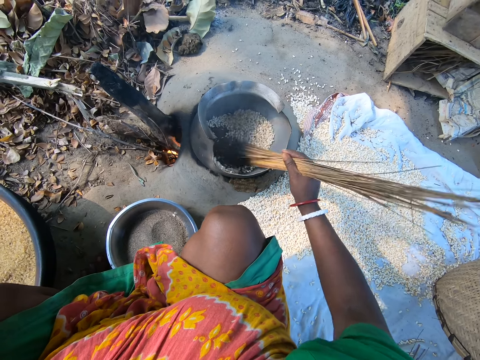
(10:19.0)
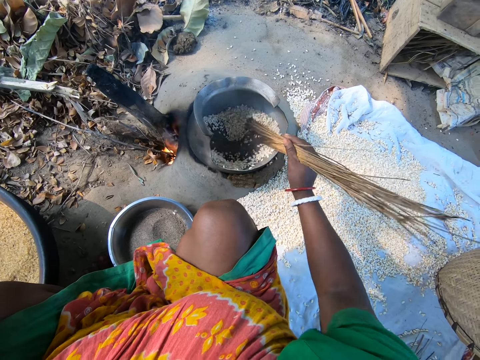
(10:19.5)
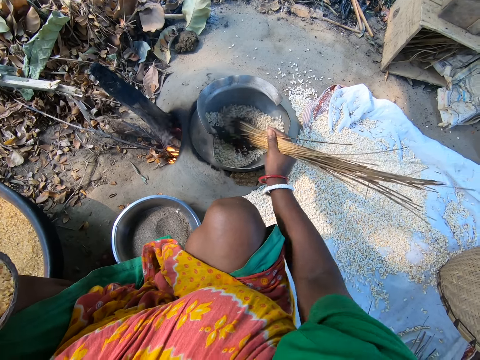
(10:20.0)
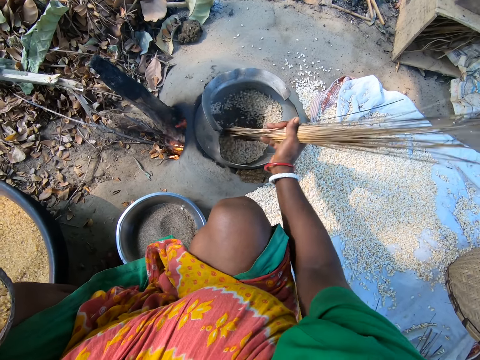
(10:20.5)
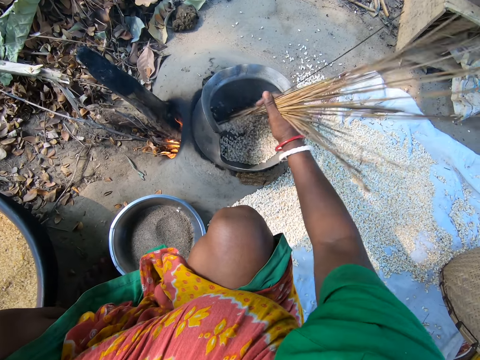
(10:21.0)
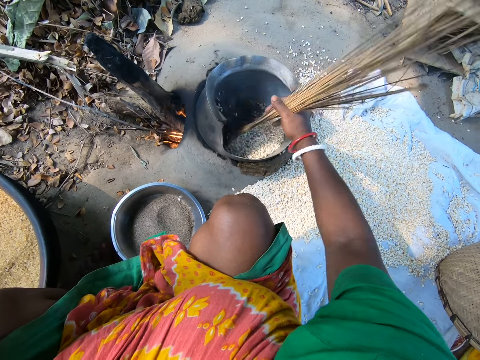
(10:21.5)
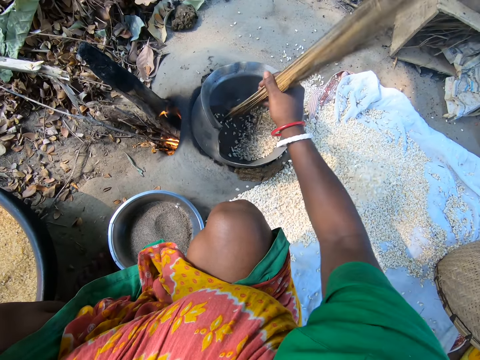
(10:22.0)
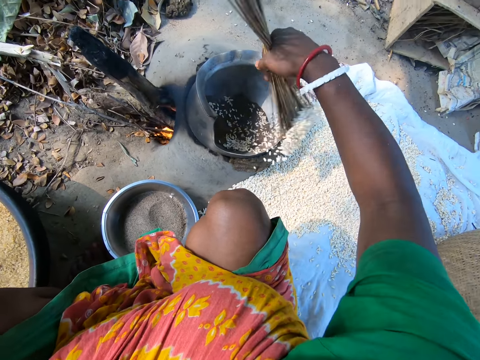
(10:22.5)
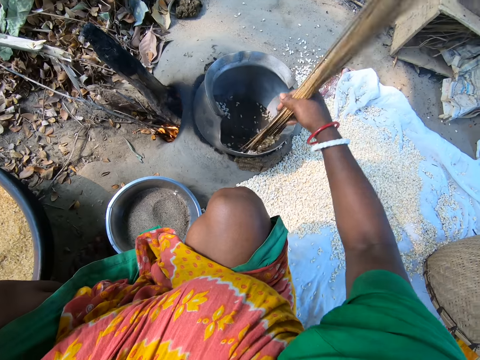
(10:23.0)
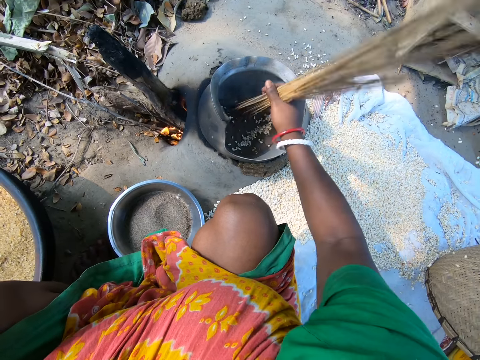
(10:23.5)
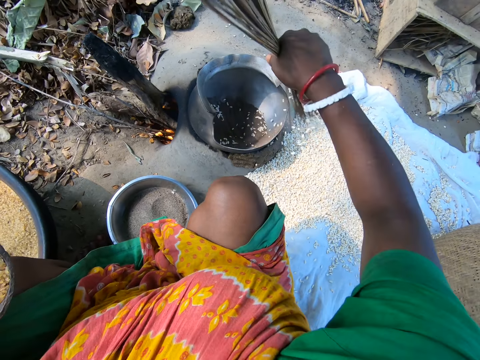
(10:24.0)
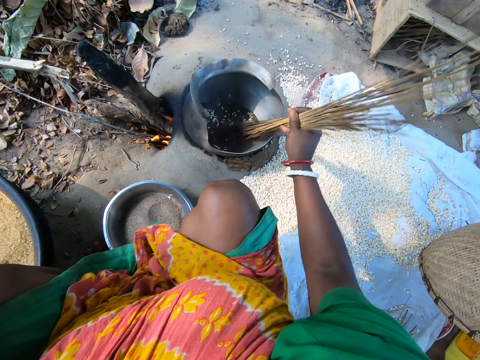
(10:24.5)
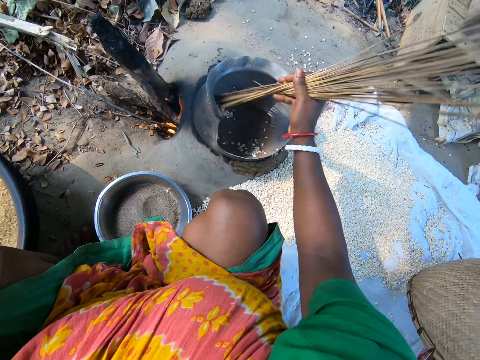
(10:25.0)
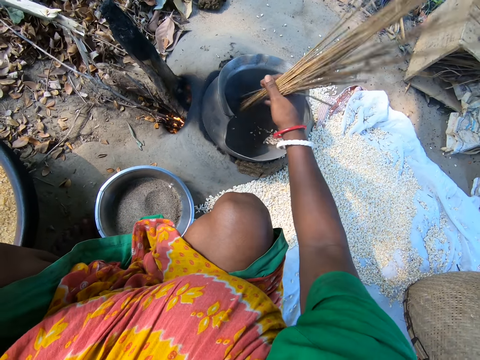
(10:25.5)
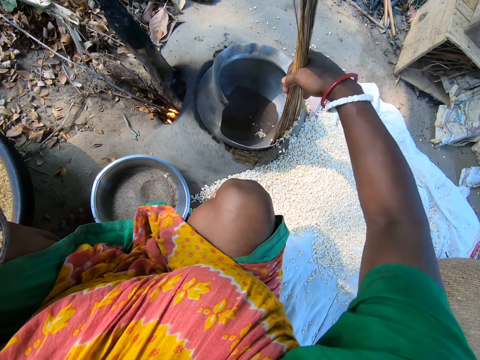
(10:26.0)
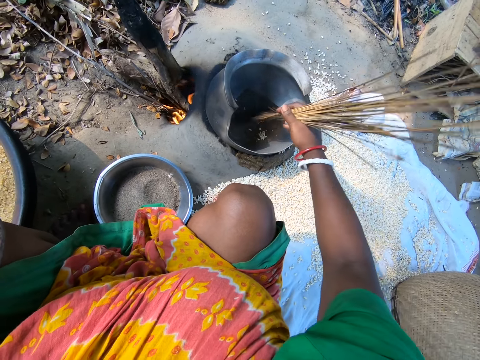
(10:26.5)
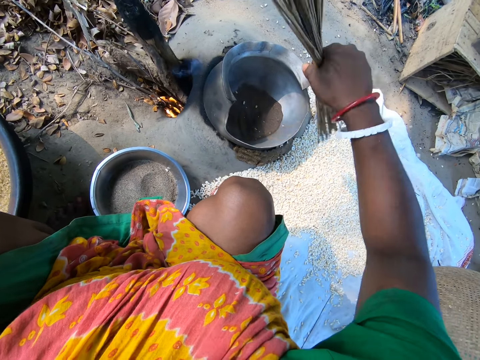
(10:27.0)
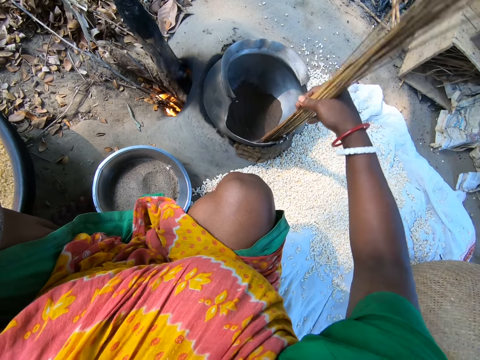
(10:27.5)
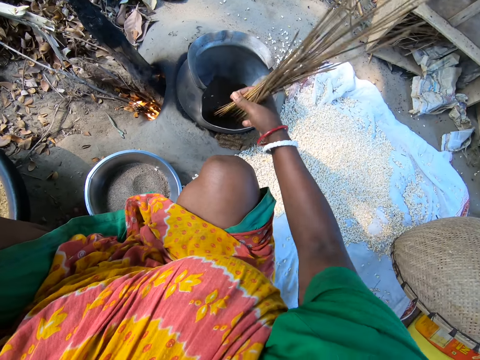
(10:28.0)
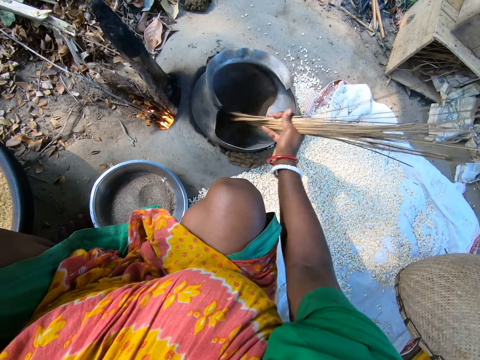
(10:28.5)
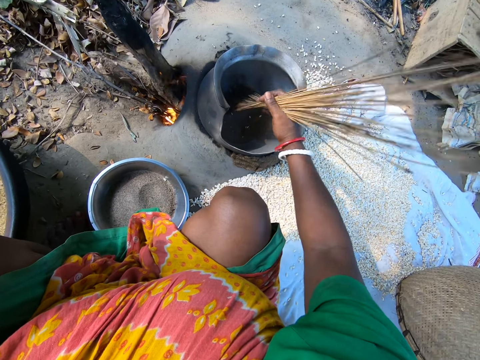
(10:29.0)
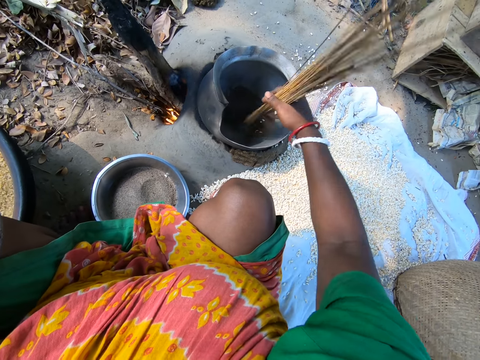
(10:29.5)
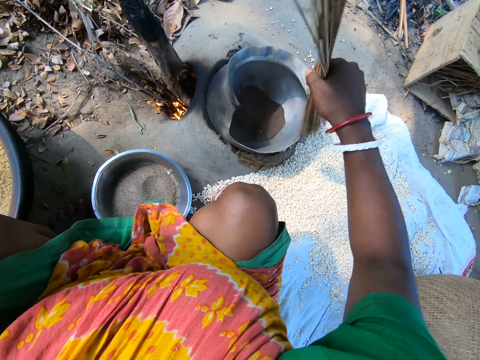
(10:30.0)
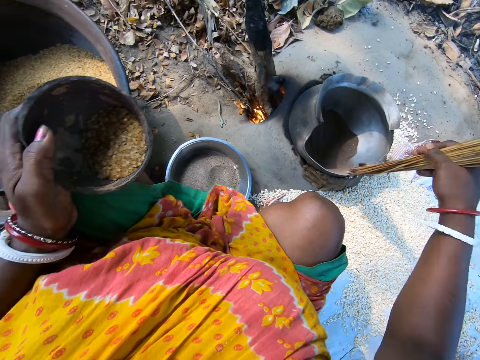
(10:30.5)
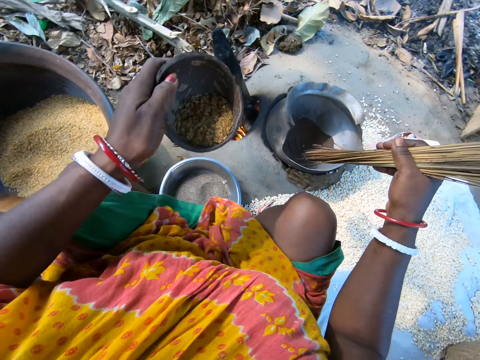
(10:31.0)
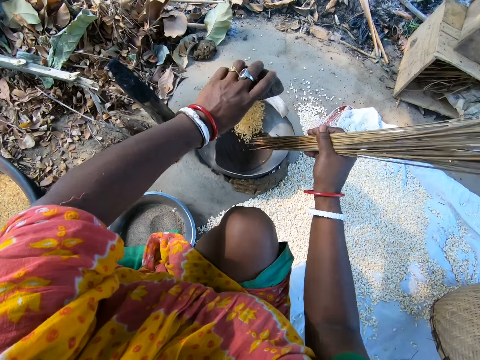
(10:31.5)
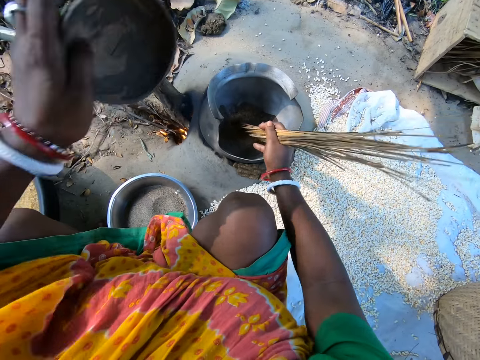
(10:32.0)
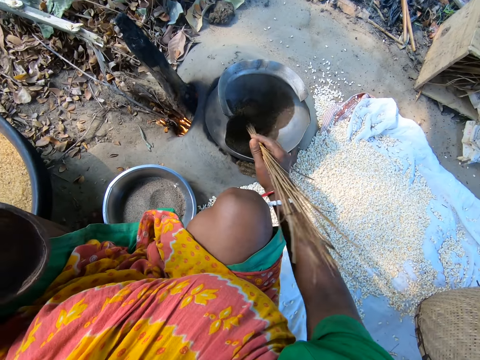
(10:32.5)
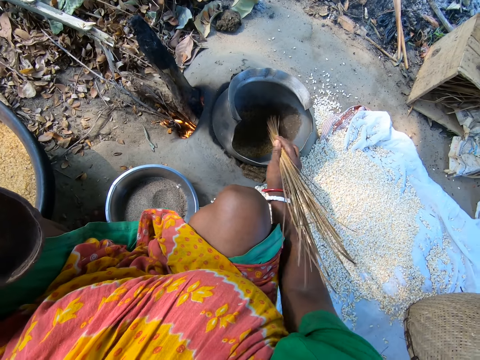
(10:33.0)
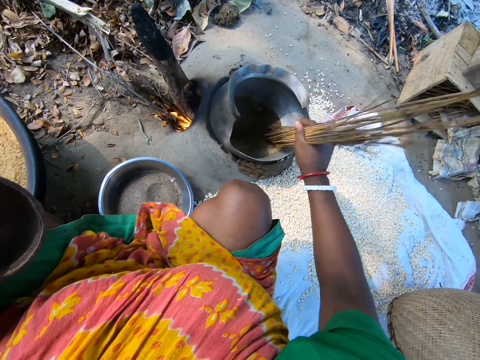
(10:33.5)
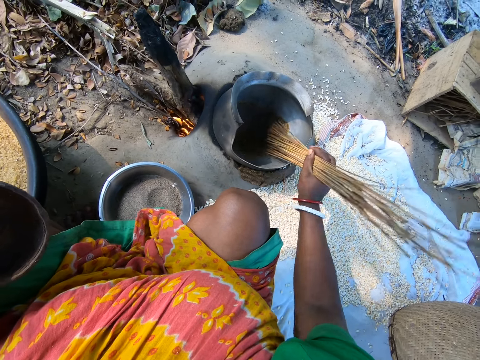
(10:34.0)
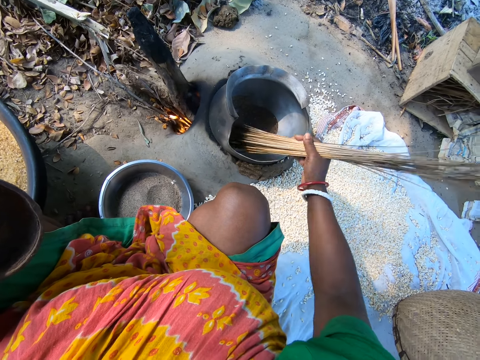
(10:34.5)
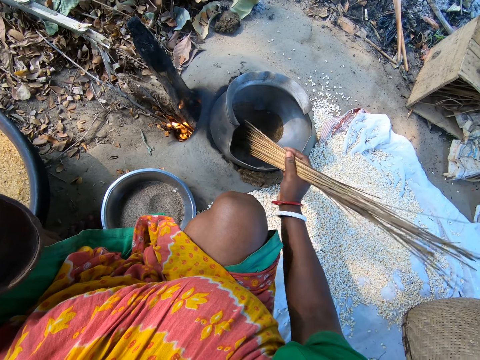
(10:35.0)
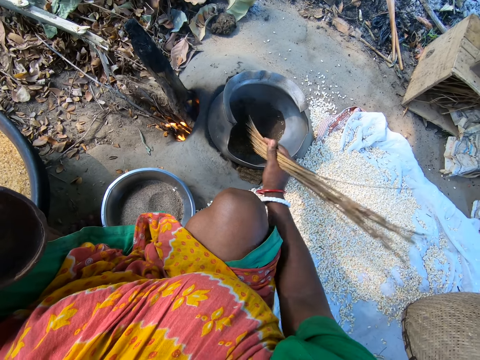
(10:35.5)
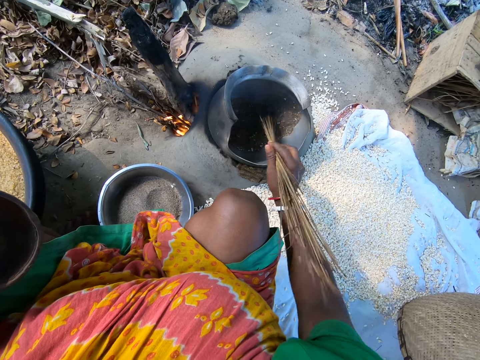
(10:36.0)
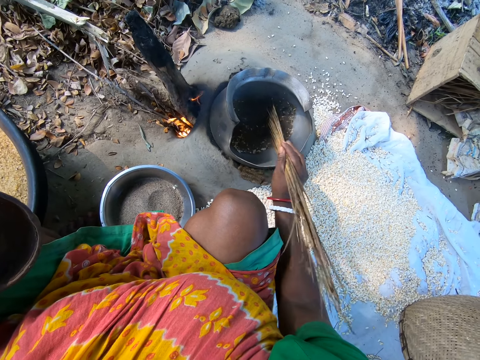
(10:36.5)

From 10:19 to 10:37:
The camera wearer removes grains from the cooking pot with stiff fibers. She removes the grains from the pot again. She pours the grains on the cooking pot with her left hand. She stirs the grains with stiff fibers with her right hand.

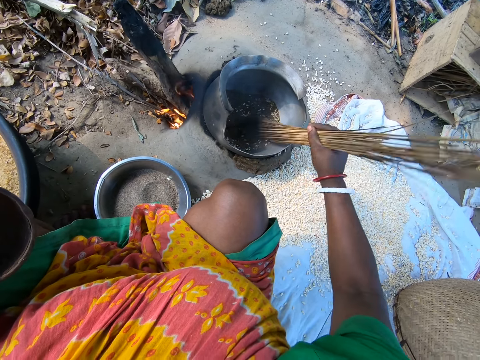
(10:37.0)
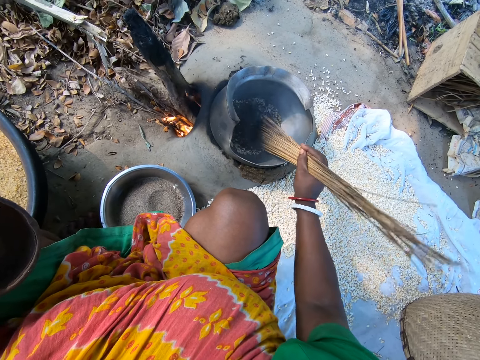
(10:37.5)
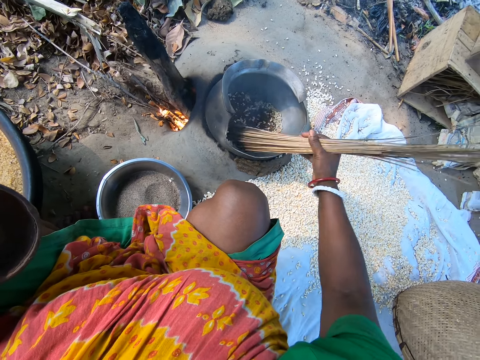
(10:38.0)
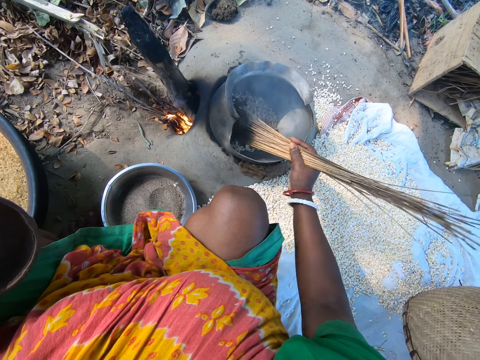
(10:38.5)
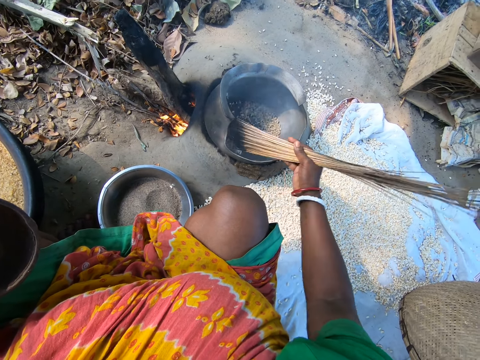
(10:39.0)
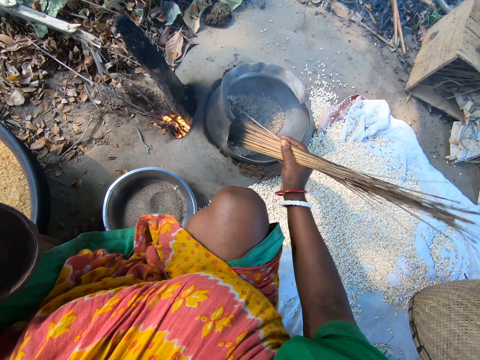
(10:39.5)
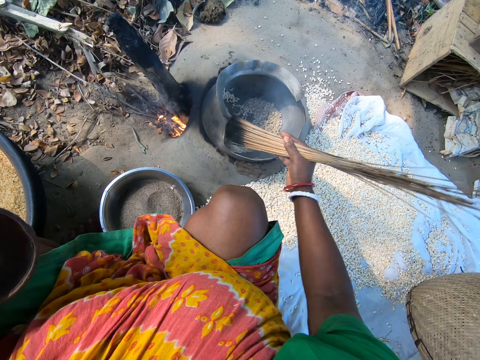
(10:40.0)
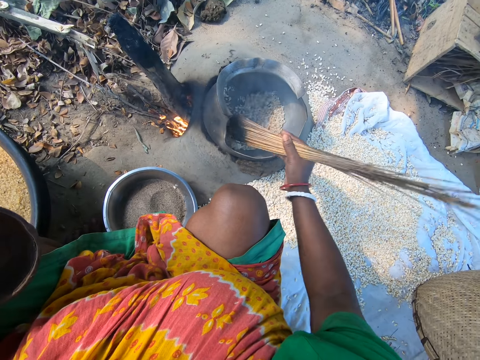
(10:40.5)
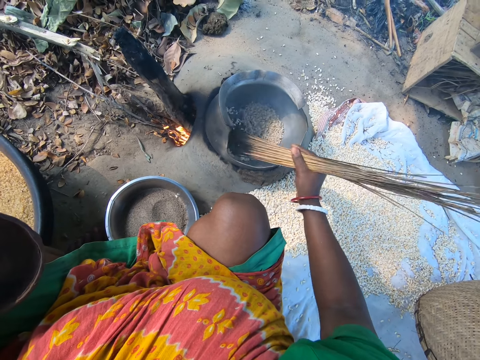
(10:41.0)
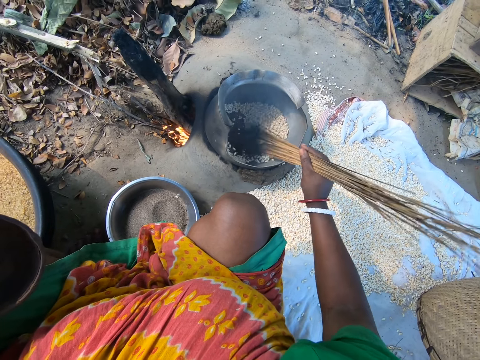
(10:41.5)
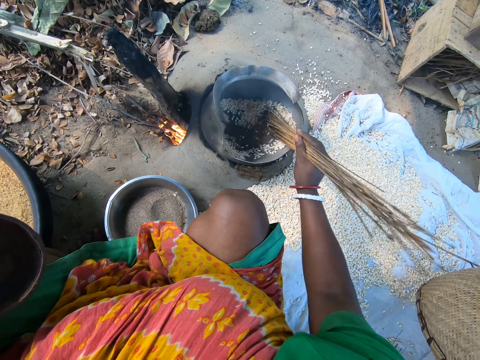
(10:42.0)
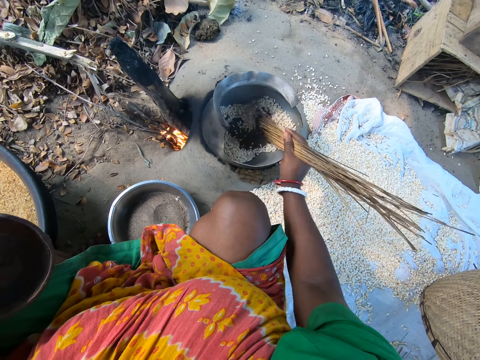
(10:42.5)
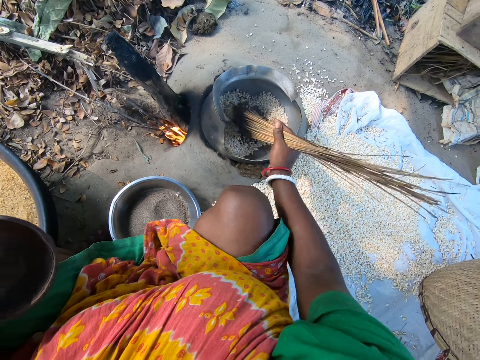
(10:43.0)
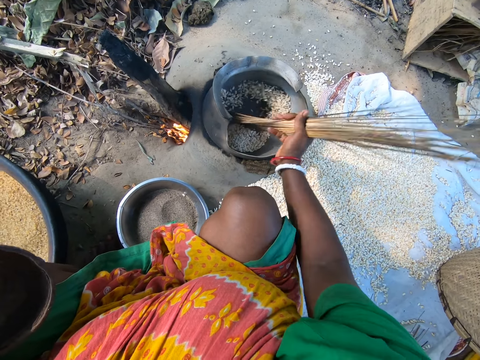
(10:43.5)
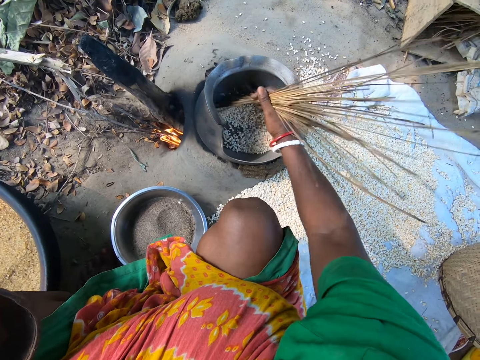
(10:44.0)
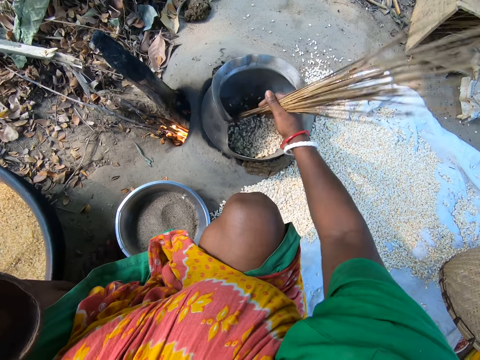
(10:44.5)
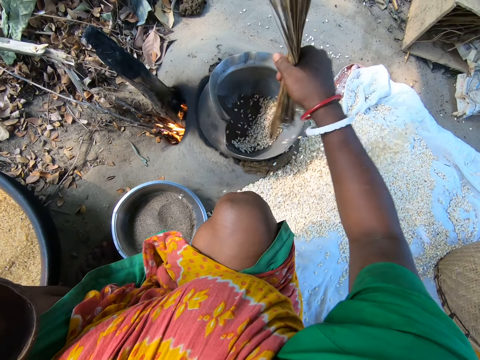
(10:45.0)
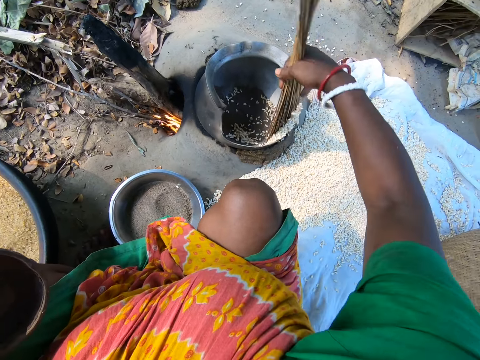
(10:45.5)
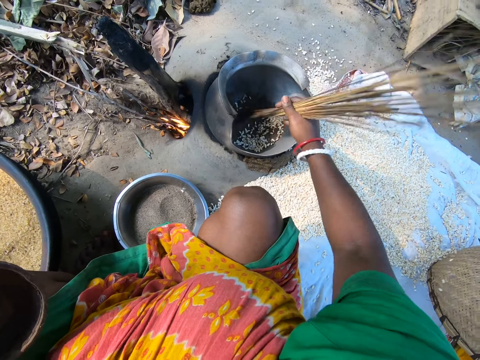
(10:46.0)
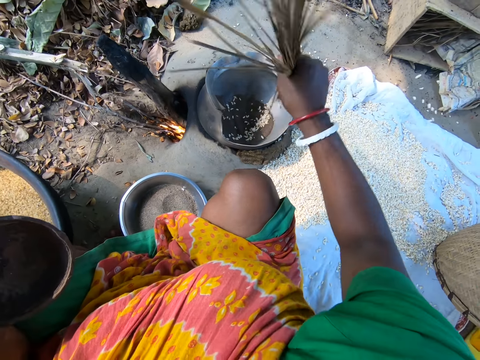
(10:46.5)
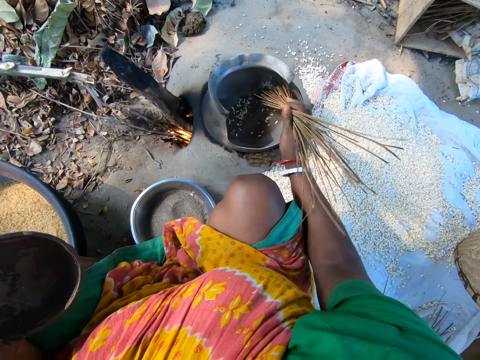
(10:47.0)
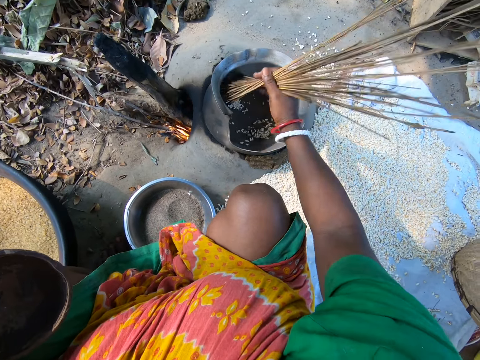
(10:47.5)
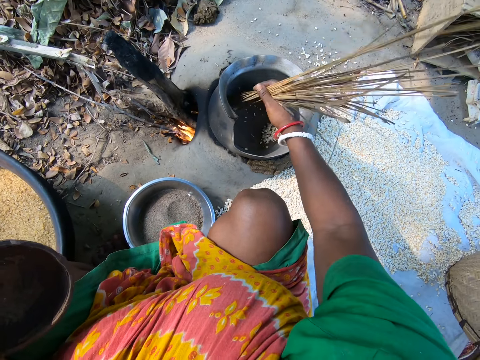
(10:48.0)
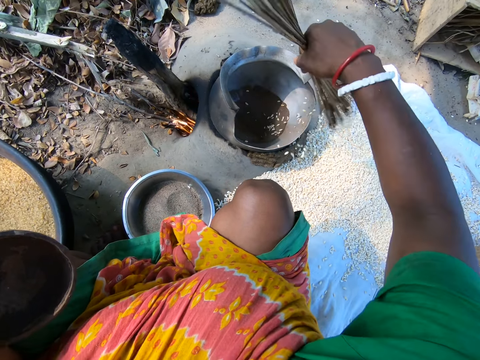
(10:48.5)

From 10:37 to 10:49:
The camera wearer removes grains from the cooking pot with stiff fibers. They stir the grains. They remove the grains from the pot.
